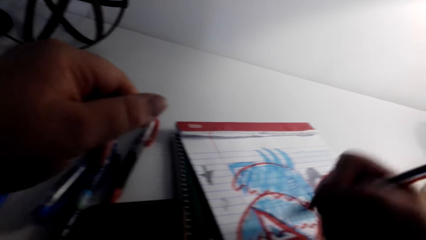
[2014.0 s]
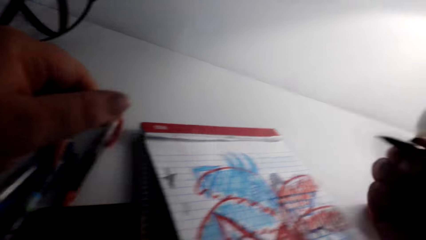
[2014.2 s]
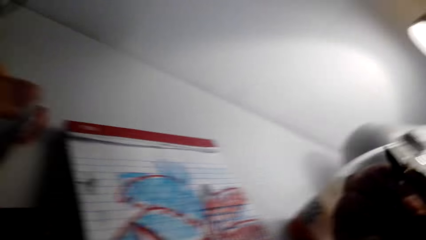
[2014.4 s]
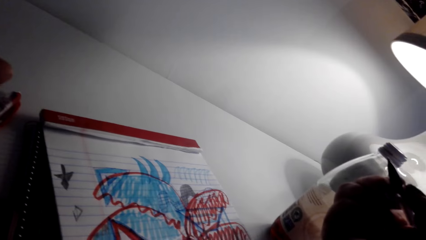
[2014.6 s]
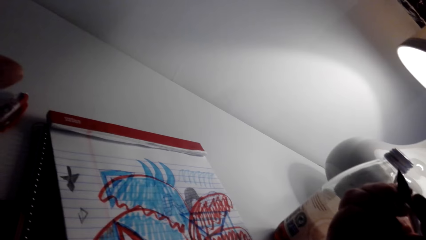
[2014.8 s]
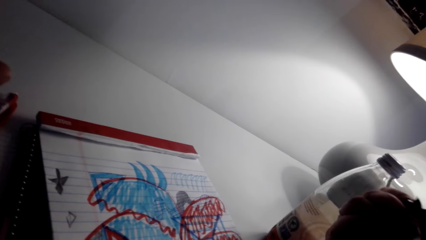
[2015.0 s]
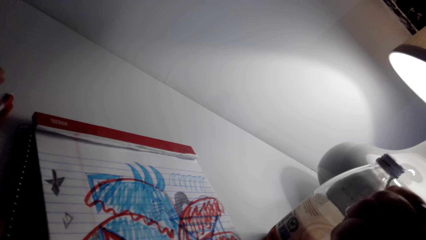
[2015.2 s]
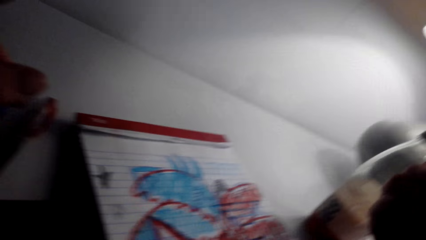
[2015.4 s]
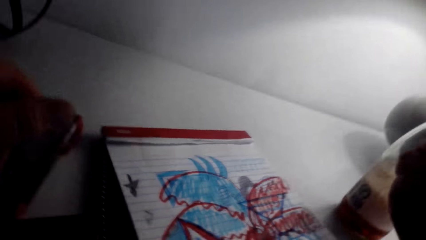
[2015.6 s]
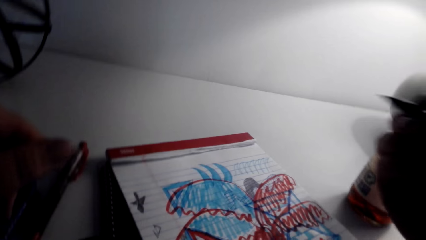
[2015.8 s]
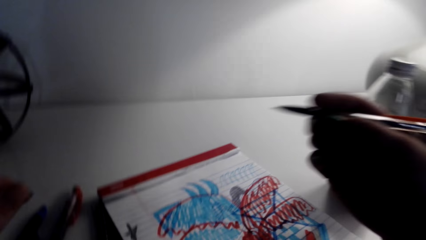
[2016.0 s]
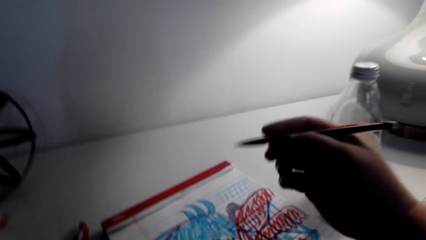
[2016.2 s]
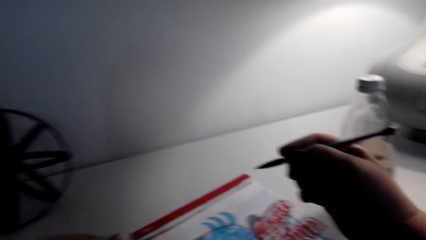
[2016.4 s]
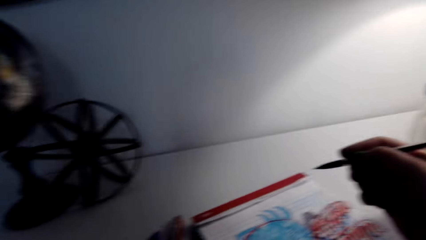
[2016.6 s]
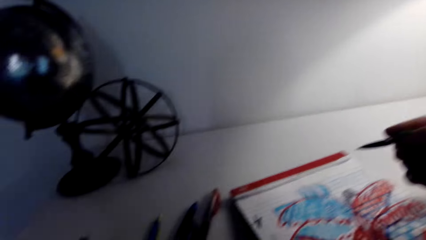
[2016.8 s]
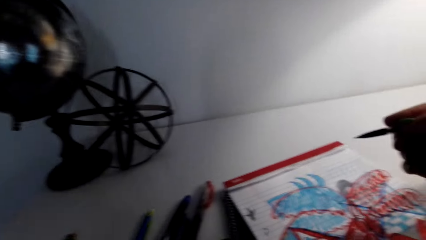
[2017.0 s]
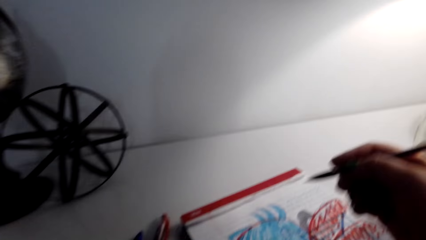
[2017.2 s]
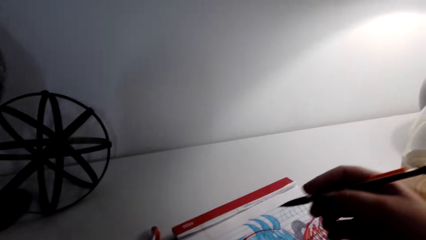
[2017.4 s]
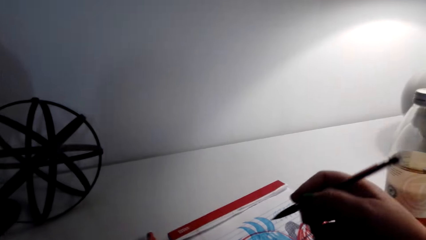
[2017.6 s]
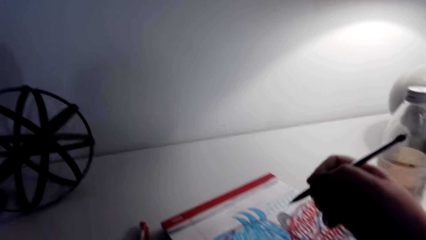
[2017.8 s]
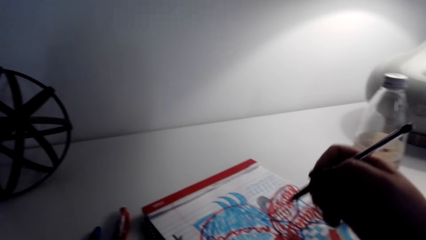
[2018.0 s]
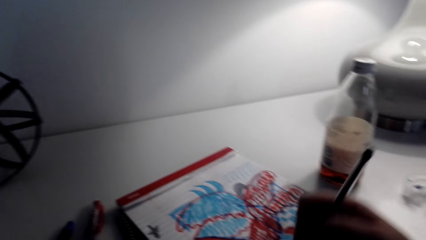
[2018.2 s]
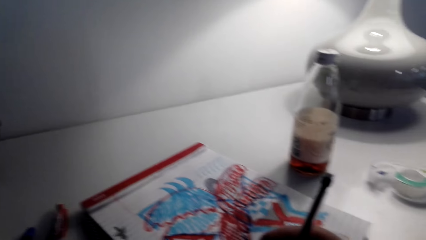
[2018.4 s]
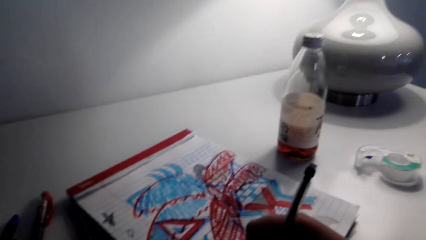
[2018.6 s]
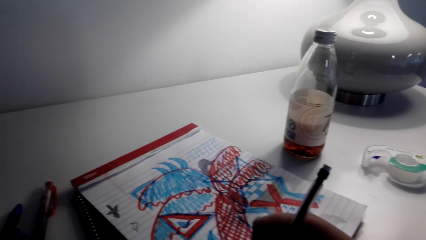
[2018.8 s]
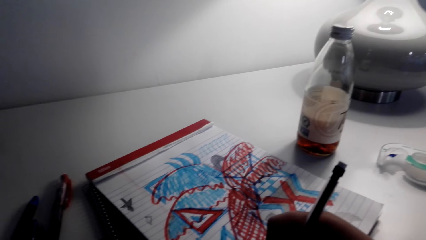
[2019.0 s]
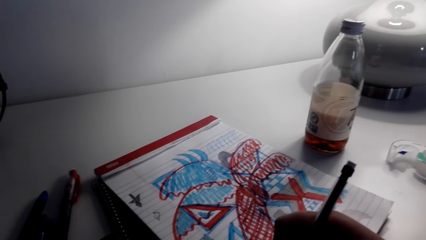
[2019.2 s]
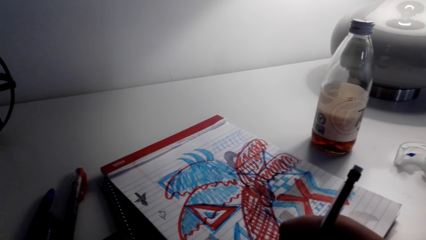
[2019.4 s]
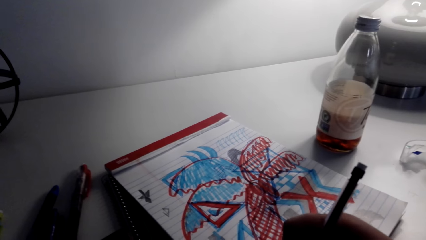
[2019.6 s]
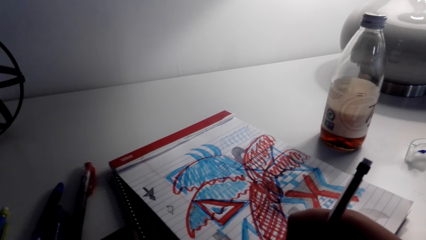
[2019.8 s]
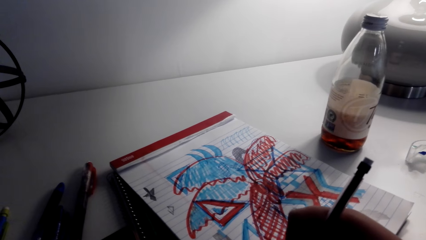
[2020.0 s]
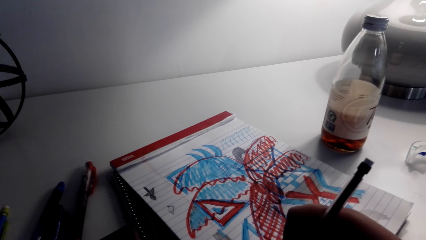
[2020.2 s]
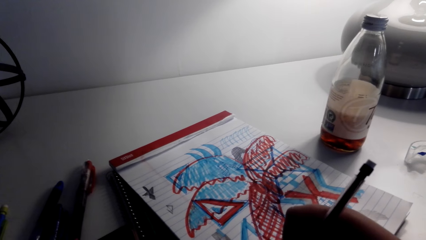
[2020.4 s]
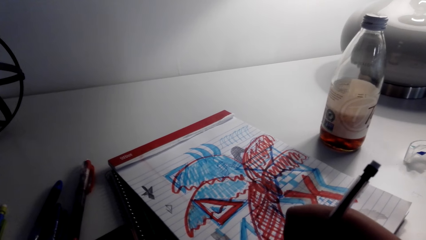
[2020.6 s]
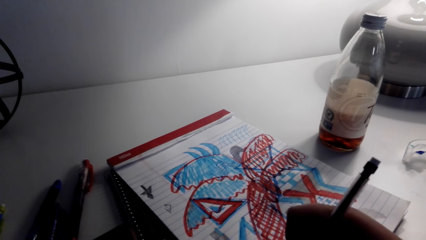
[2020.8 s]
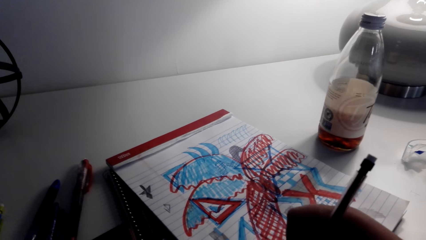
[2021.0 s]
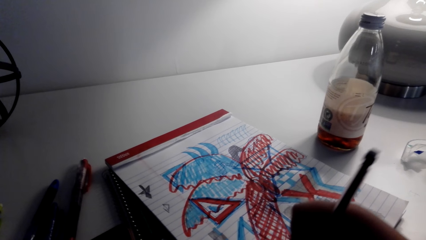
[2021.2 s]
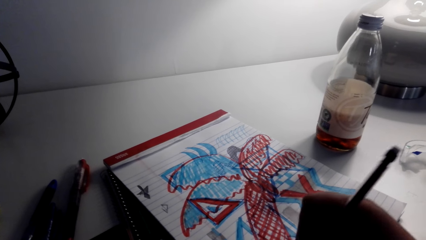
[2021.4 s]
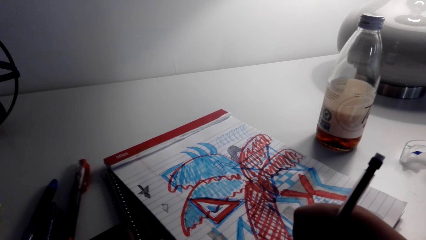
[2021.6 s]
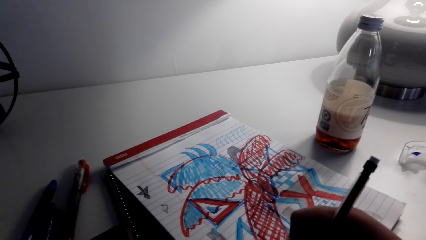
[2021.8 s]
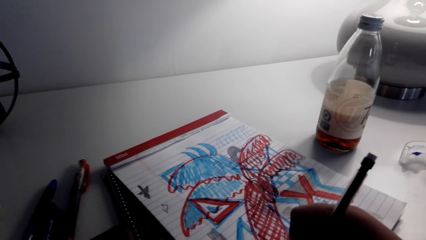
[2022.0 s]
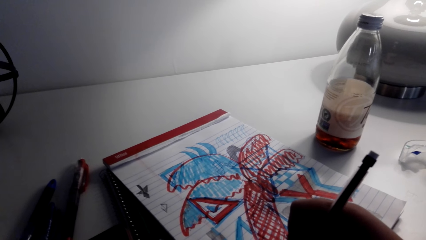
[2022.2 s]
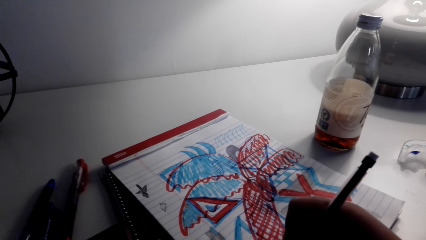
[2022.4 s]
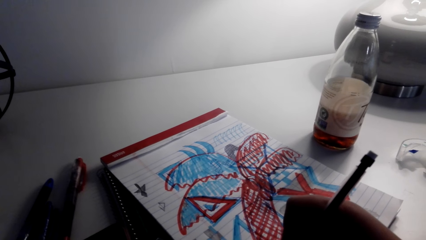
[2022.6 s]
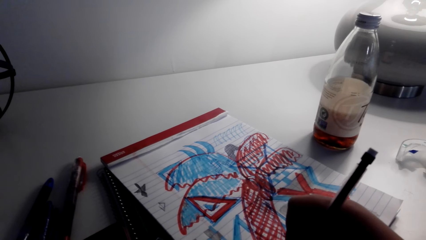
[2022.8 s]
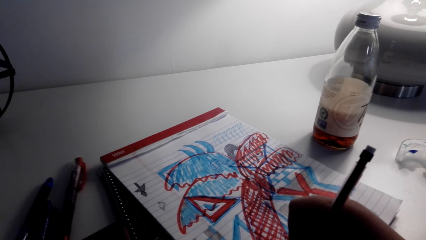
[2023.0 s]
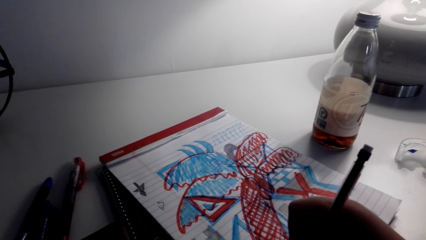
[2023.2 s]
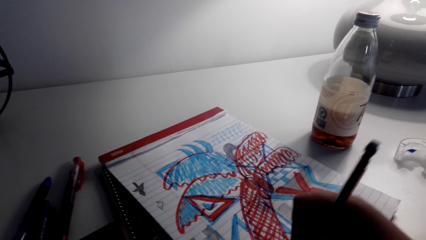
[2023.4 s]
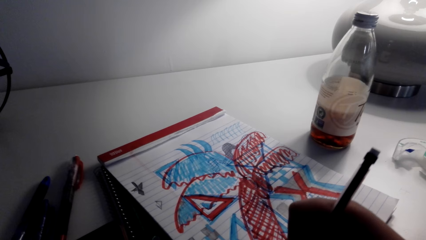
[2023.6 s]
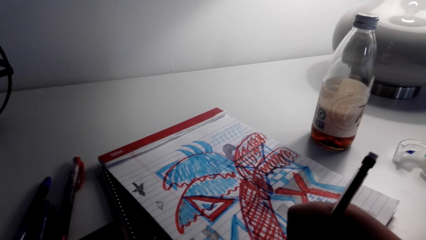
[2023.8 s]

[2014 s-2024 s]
The camera wearer looks at the art. They draw the art on the book.

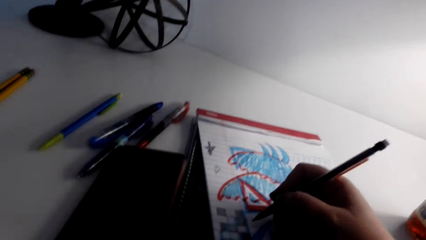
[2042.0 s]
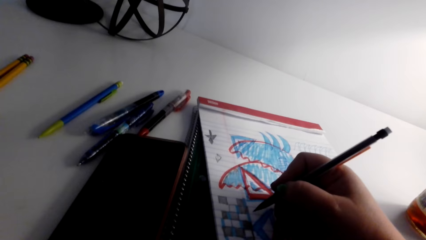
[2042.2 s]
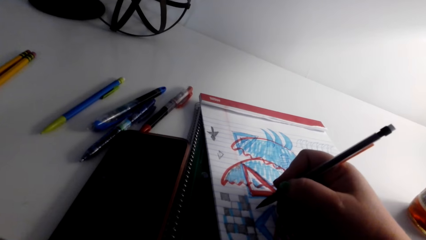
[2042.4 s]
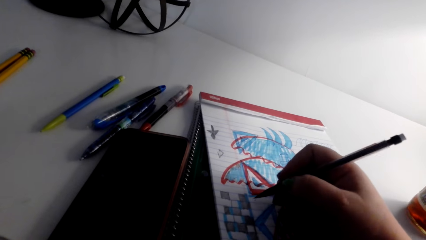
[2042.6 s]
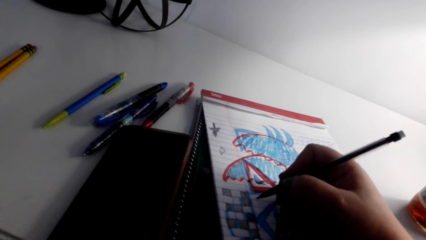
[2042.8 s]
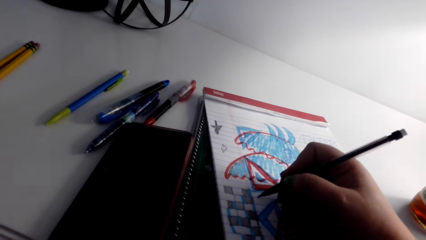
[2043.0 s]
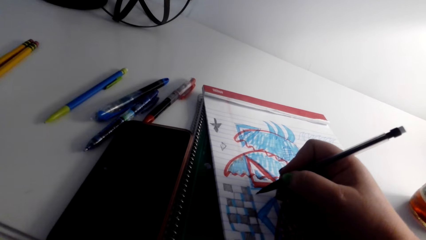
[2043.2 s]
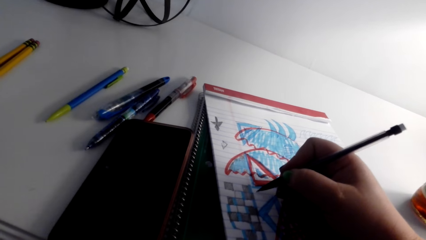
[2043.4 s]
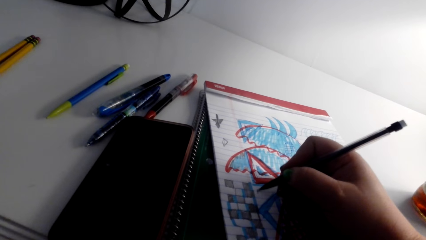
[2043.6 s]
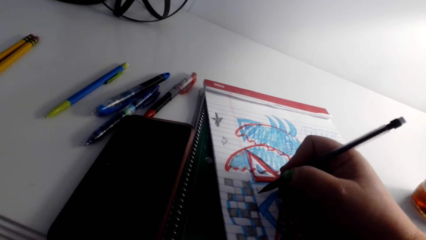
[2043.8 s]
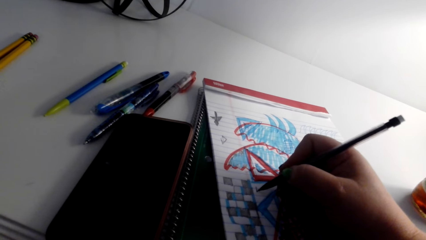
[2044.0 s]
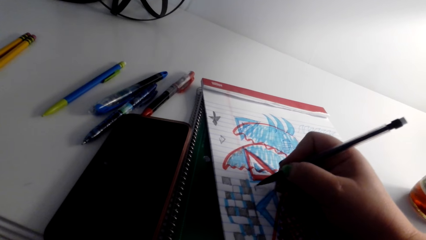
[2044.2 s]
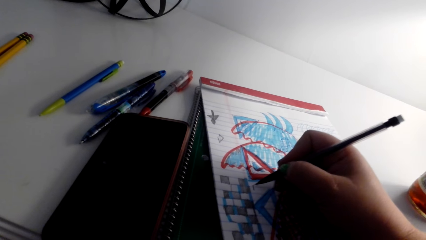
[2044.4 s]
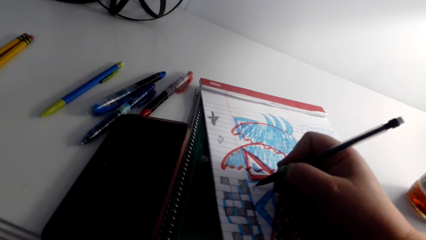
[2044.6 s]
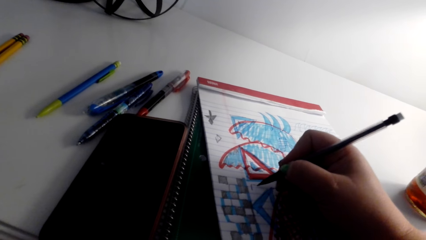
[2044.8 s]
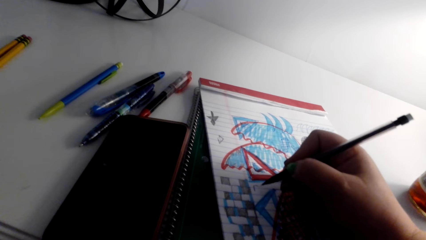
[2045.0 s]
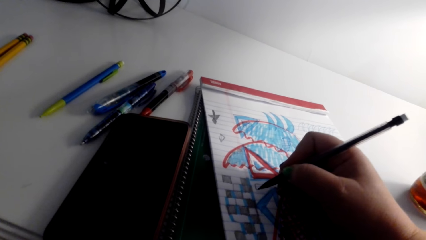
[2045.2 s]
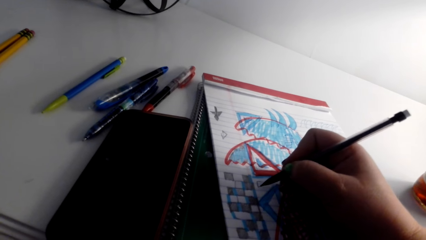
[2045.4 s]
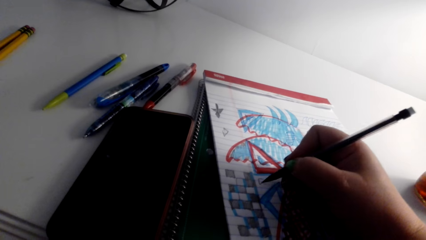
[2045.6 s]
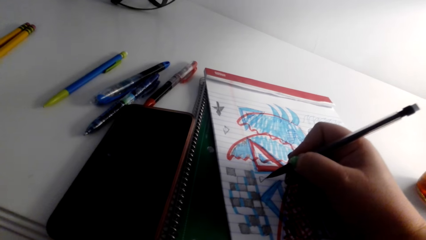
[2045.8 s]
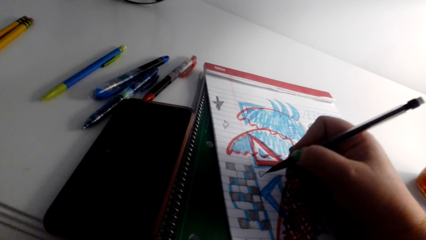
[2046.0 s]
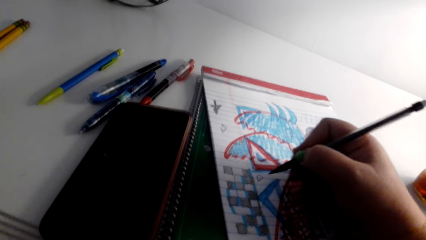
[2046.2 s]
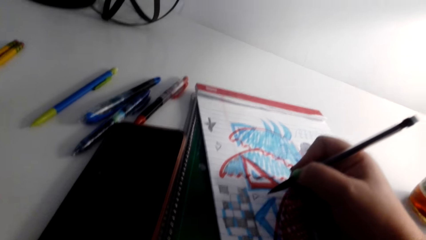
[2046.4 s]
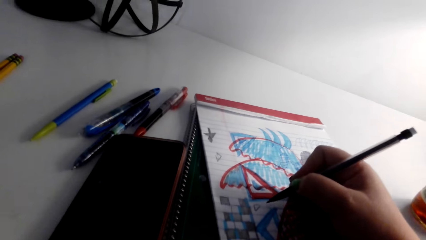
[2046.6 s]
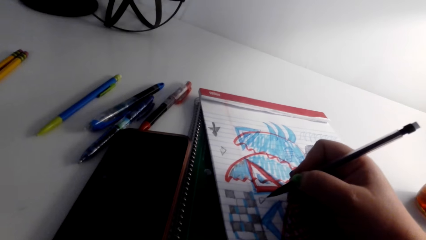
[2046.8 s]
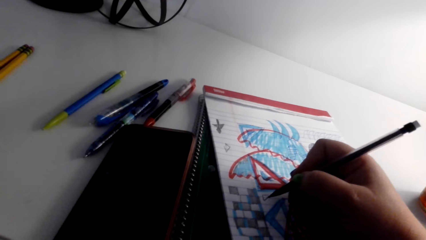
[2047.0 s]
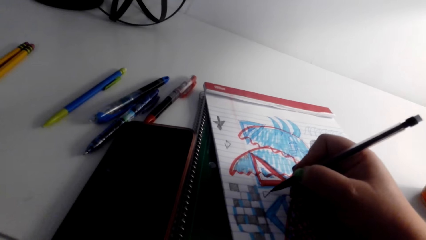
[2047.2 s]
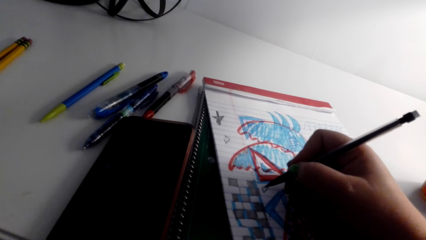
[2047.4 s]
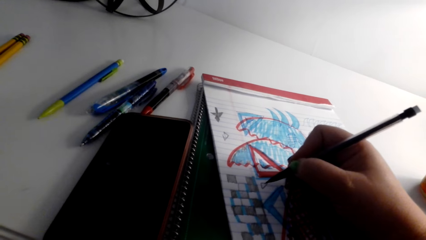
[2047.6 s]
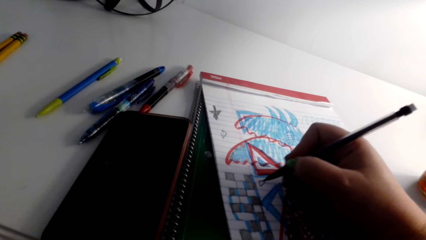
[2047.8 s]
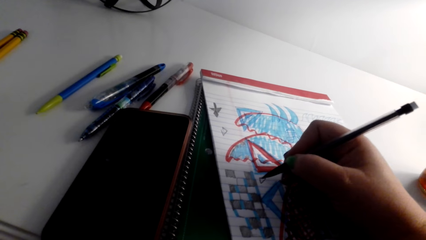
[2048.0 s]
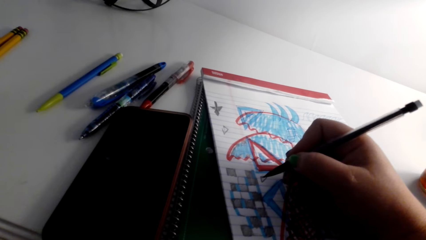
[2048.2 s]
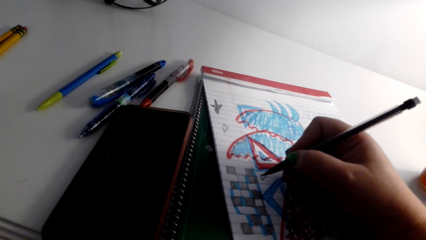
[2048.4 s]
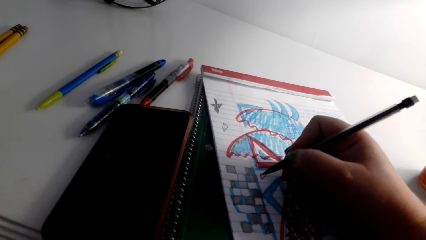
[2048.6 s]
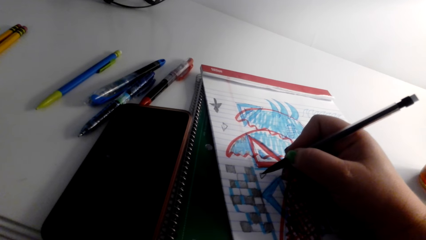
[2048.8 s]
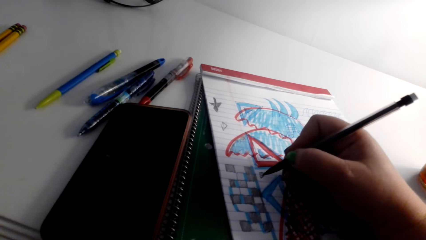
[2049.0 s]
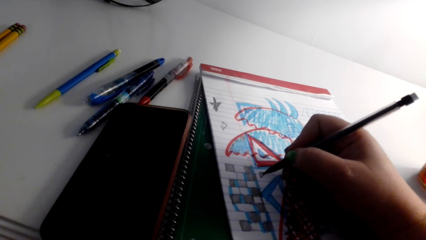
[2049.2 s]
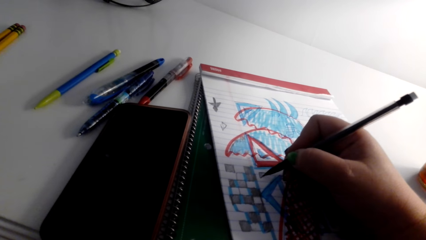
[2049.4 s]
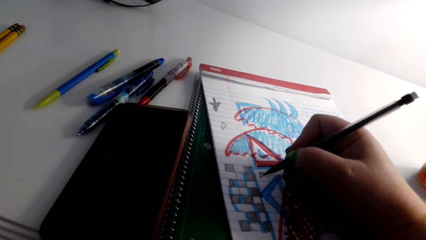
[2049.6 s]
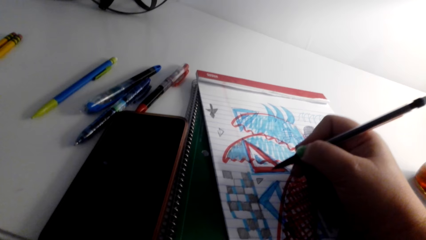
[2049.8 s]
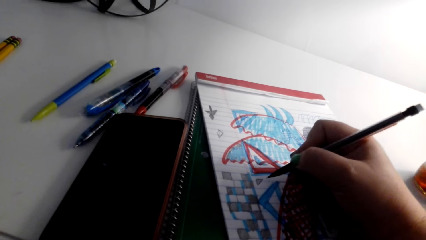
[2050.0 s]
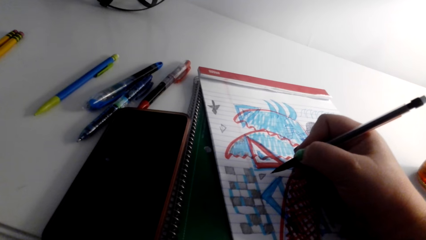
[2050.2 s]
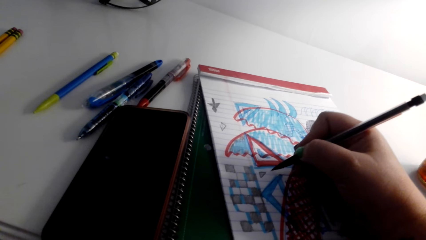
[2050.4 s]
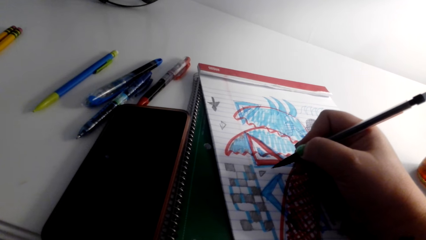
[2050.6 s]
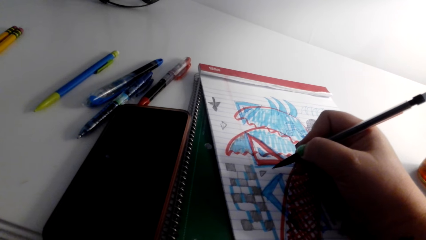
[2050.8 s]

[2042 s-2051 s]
The camera wearer looks at the art. They draw the art on the book.
